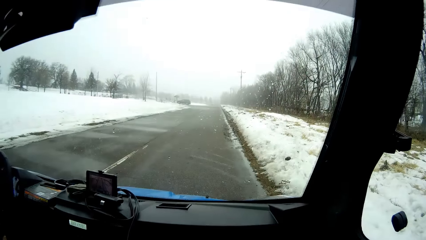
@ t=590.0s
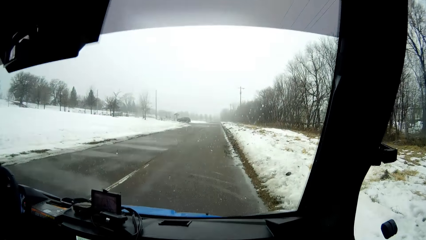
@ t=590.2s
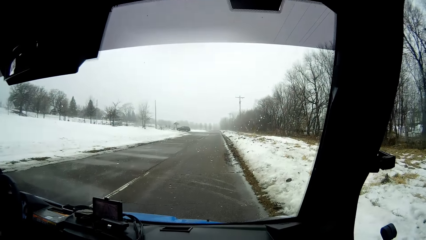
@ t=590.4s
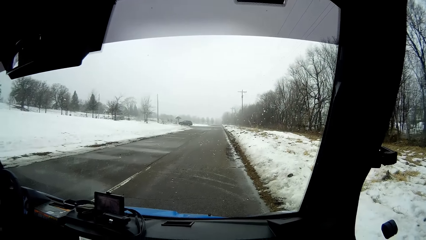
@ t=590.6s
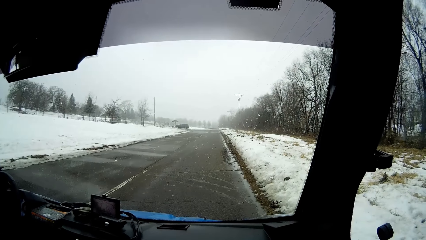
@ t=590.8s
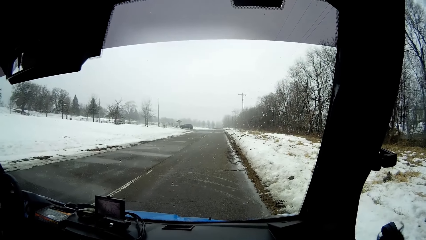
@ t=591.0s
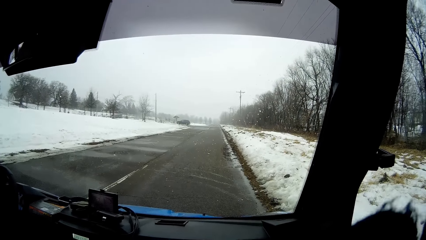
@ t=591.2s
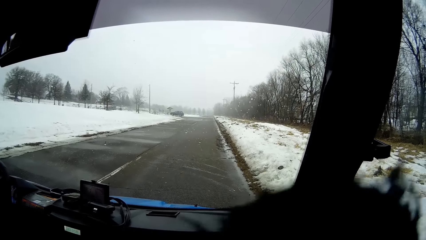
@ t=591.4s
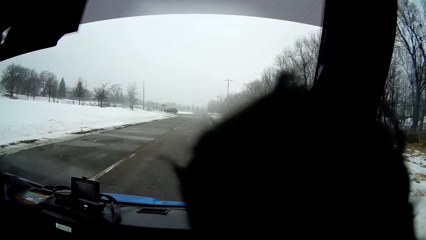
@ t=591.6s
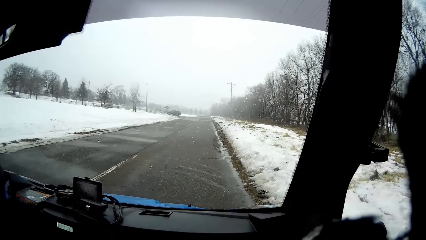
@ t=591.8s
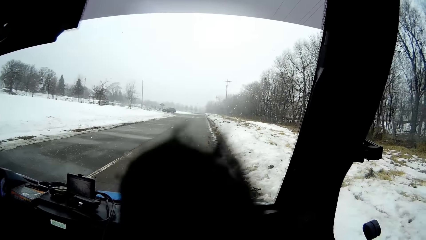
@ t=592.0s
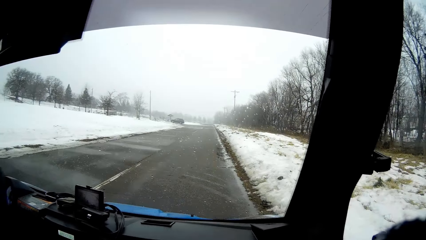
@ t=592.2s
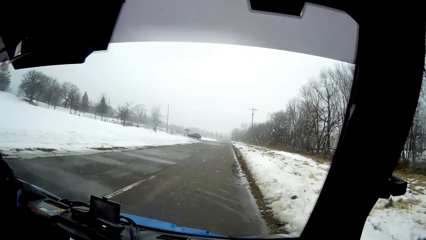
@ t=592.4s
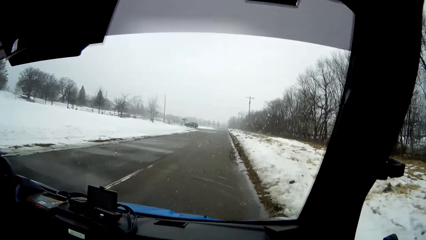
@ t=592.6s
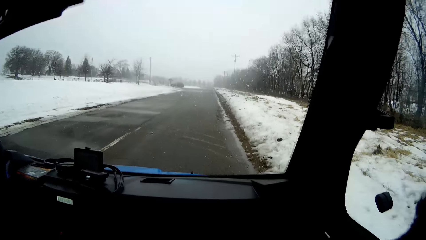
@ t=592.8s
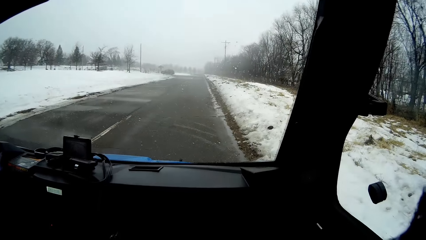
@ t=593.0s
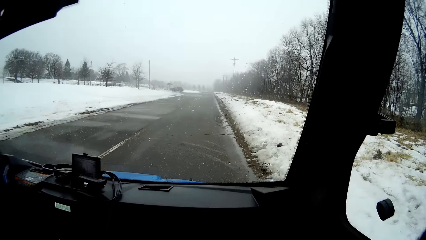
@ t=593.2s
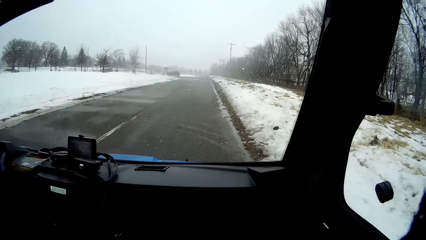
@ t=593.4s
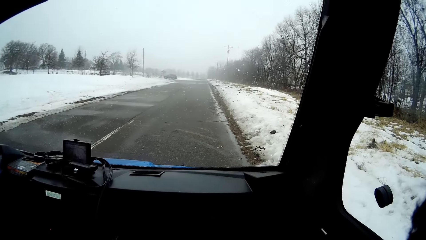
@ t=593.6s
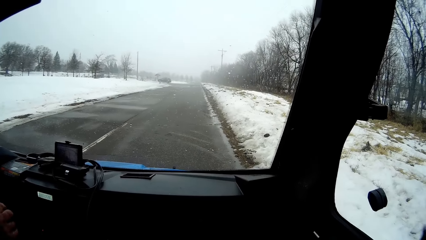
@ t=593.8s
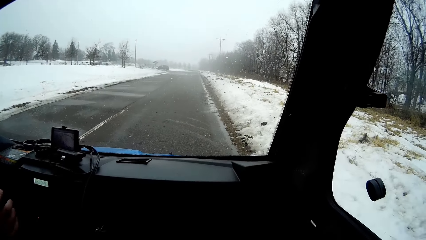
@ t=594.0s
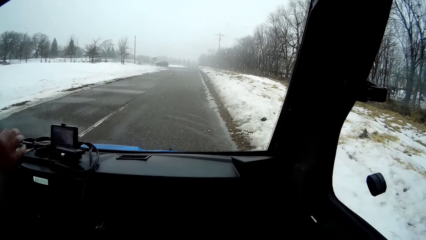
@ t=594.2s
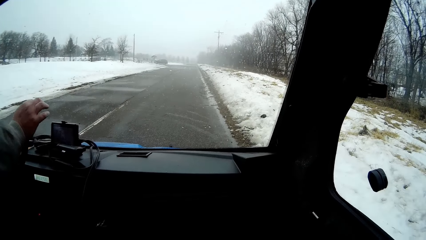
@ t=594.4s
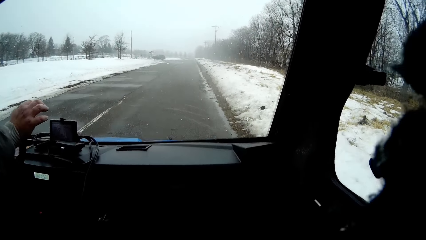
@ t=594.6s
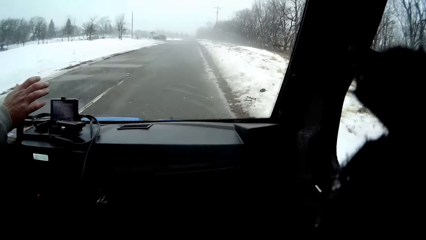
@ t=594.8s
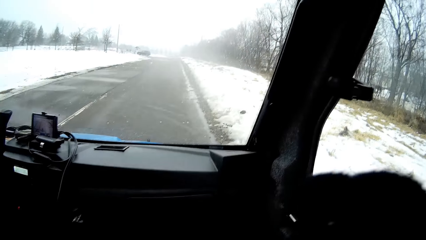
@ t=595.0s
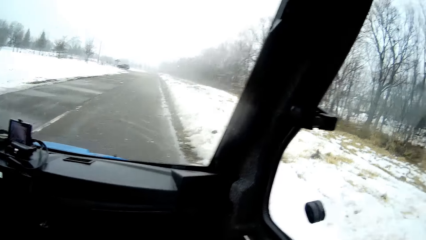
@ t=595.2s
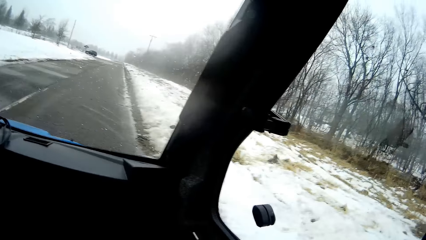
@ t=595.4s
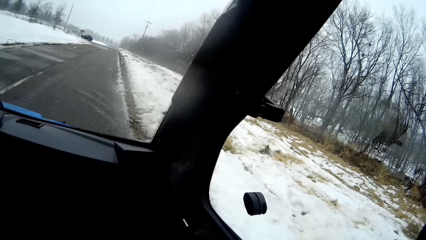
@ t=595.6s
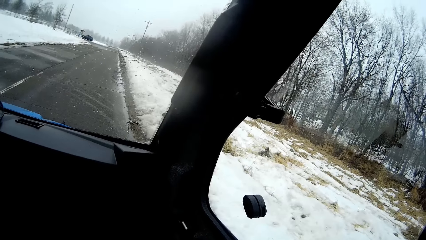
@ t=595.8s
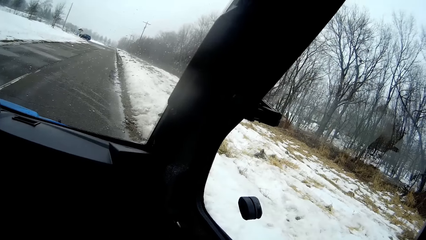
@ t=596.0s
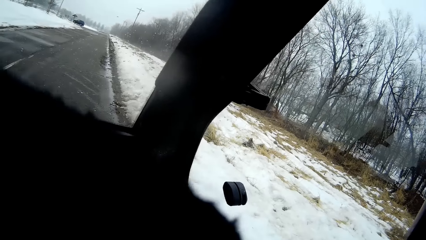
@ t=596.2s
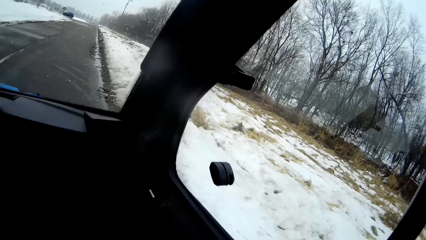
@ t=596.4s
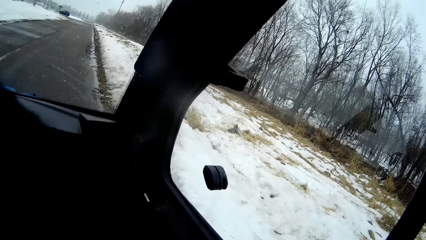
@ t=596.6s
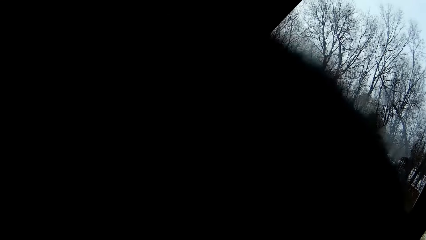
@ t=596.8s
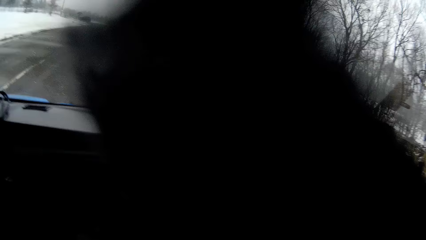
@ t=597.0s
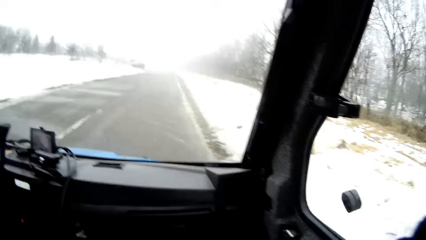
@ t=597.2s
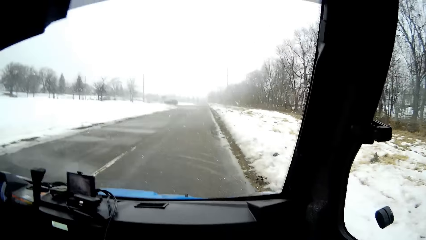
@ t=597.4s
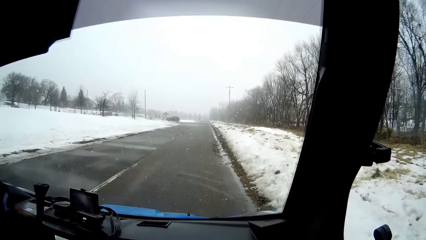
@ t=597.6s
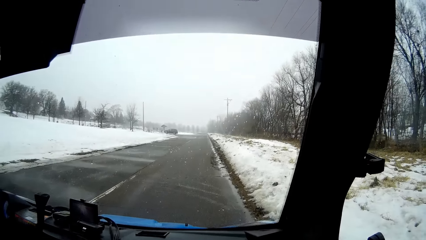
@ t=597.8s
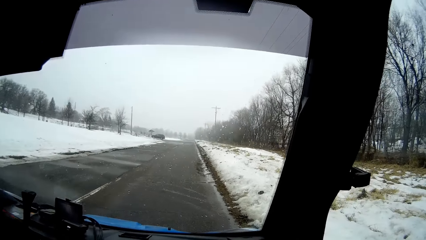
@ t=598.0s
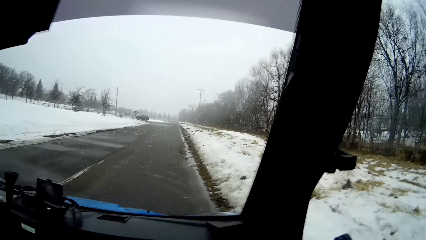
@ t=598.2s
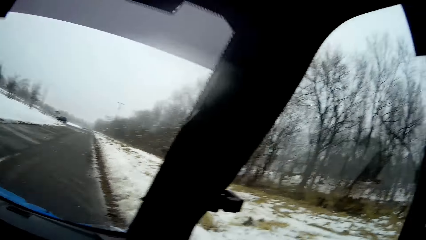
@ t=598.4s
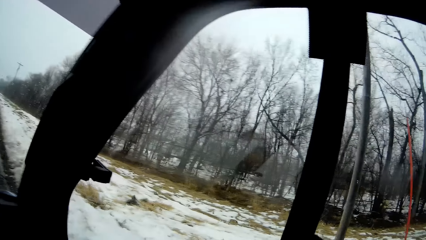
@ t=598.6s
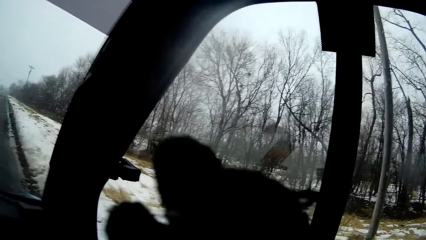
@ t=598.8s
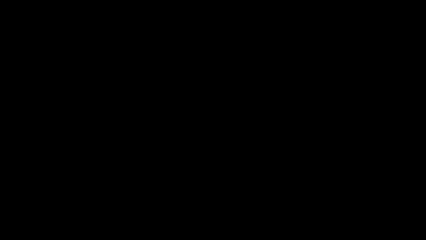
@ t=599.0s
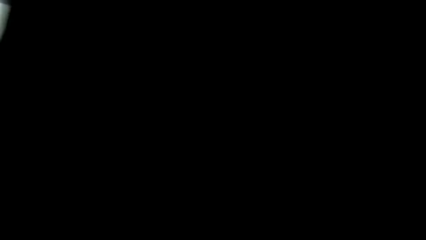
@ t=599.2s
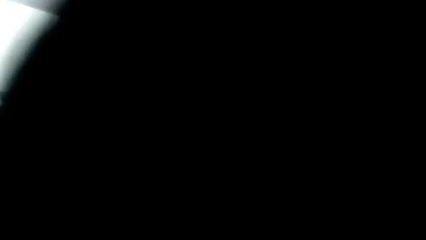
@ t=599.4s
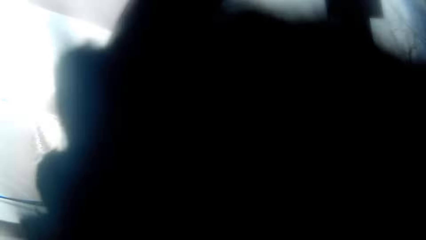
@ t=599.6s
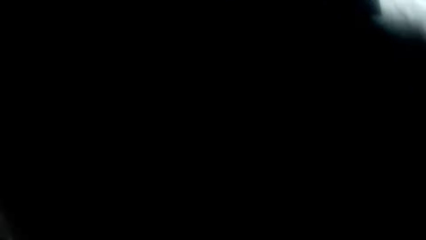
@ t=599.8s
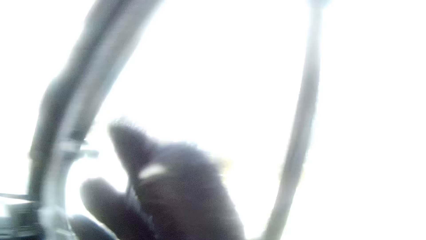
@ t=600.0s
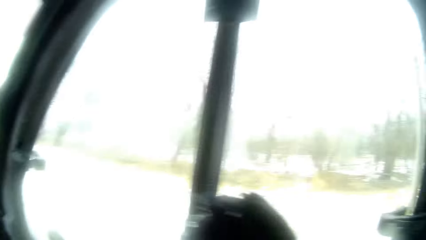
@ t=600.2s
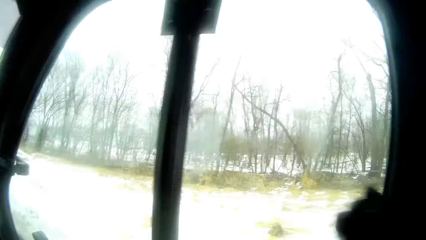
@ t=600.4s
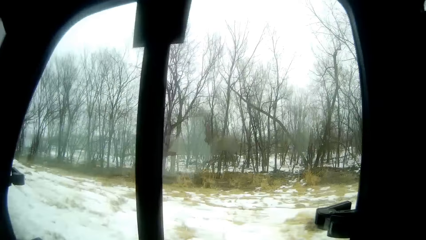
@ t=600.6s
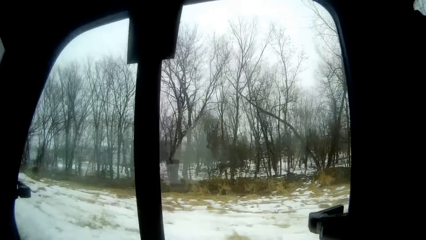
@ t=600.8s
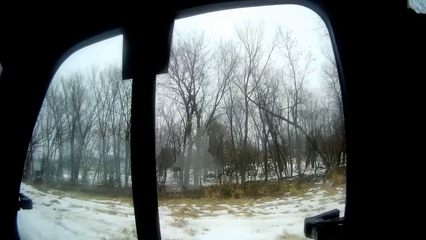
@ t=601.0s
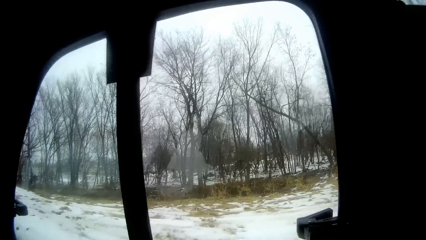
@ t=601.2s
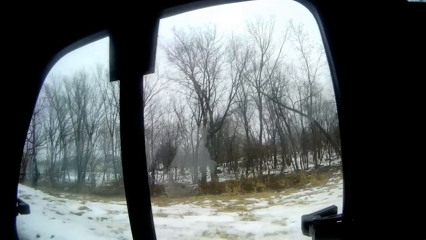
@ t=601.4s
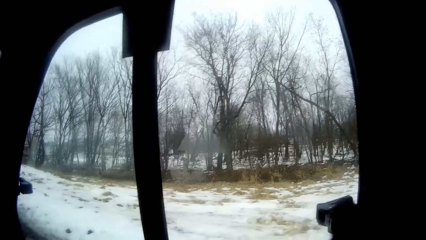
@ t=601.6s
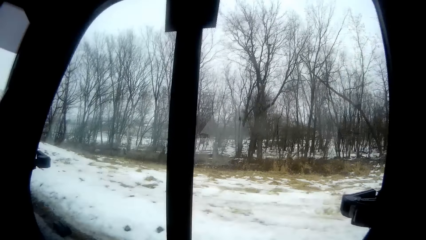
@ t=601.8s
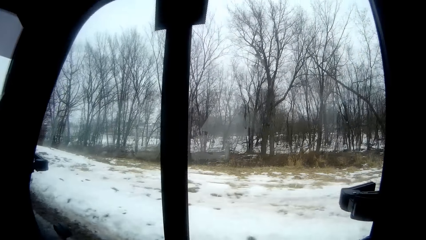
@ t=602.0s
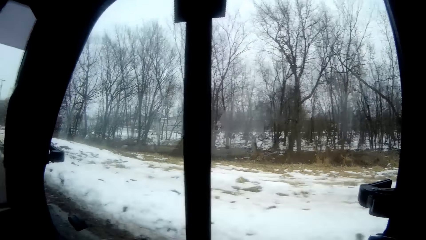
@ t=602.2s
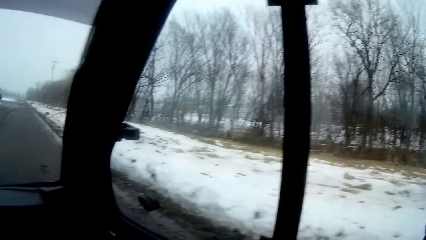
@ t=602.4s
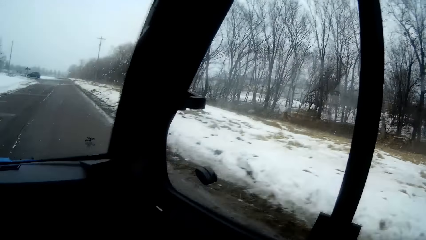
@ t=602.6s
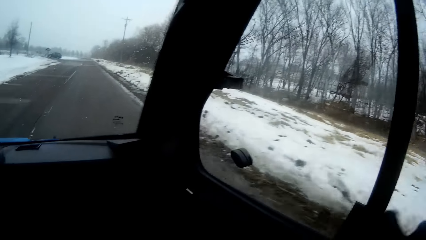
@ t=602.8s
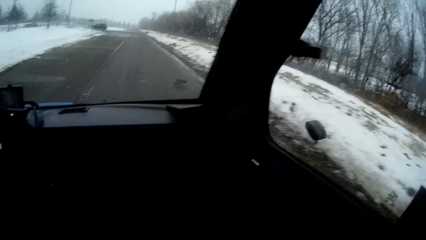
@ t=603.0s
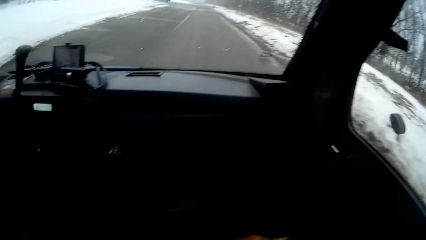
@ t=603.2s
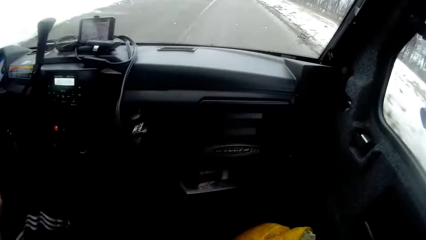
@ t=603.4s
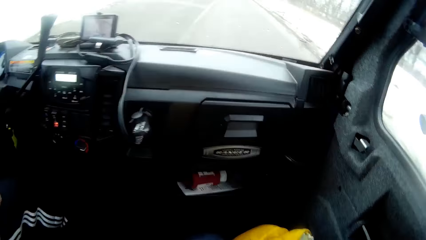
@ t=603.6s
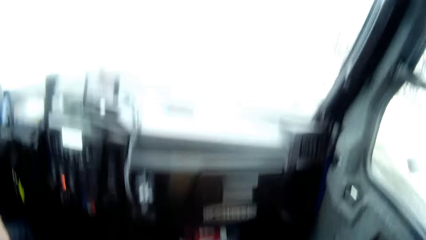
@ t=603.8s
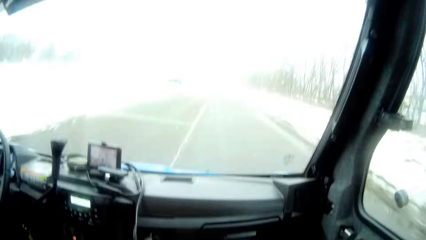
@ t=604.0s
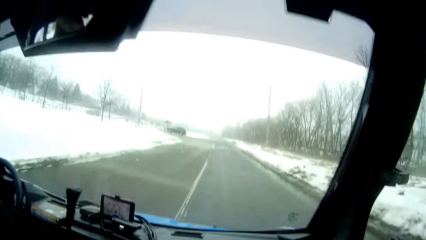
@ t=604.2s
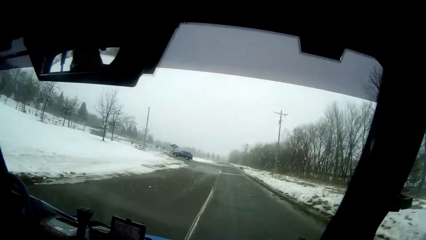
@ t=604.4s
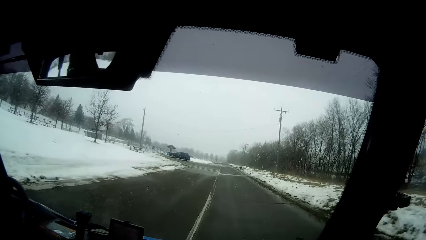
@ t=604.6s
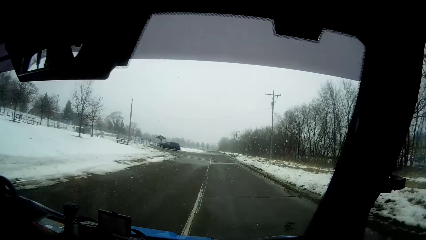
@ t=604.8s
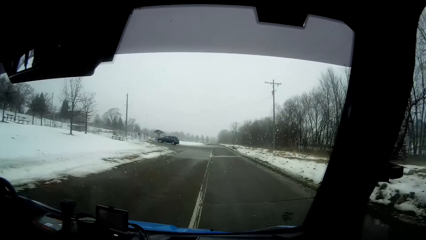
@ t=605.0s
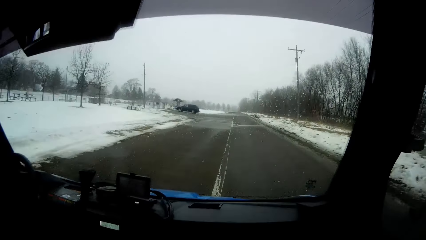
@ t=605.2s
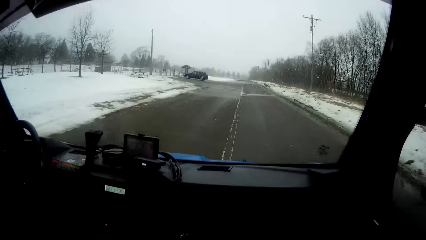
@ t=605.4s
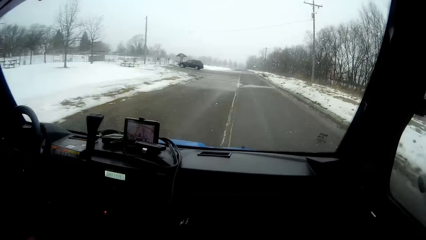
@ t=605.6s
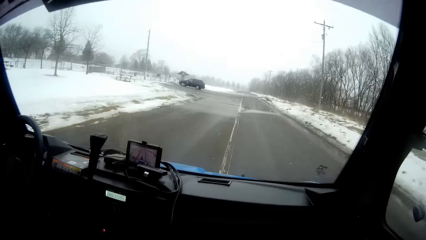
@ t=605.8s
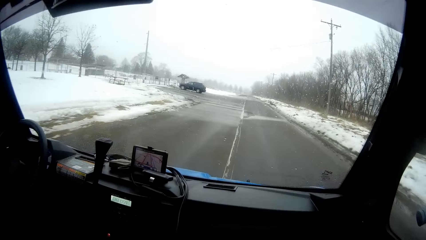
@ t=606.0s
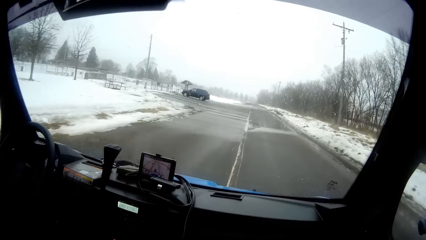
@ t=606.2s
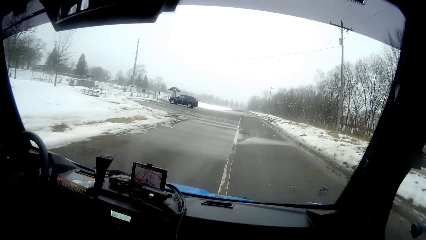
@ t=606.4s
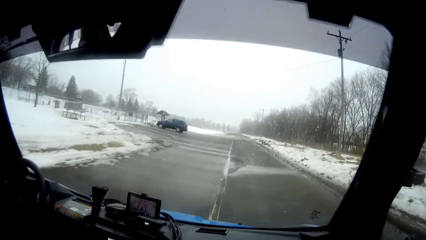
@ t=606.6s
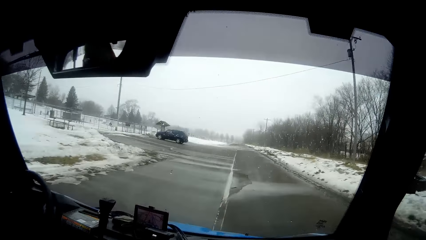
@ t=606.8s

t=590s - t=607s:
The camera wearer moves his hand. The man pushes the snow pickup truck to gear with his right hand. The camera wearer moves his hand again. The man drives the snow pickup truck. The camera wearer pulls a seat belt of the snow pickup truck with his right hand.
